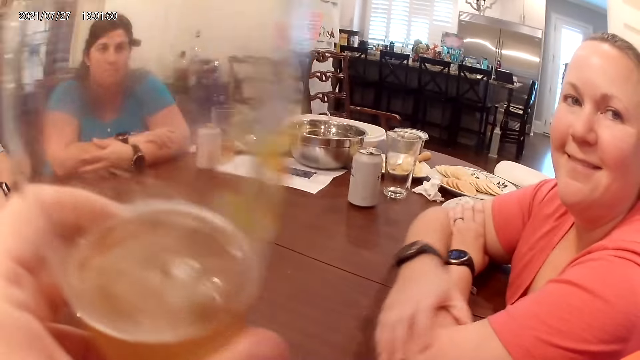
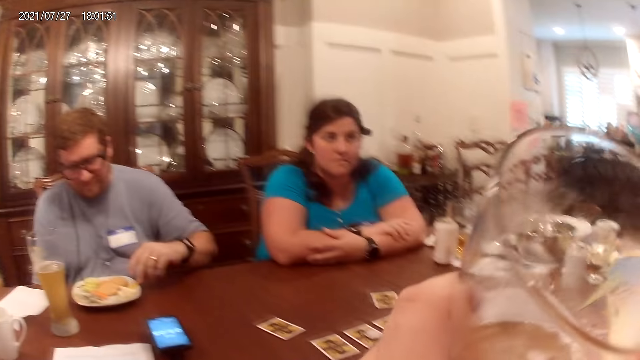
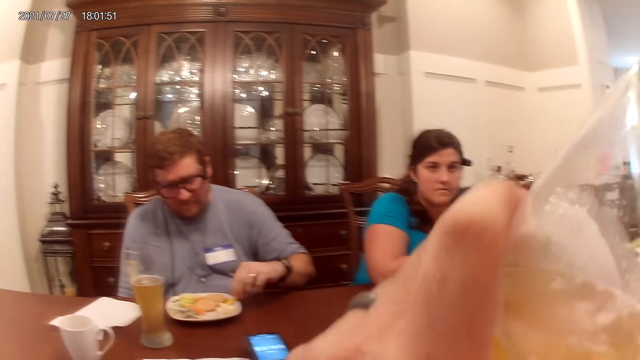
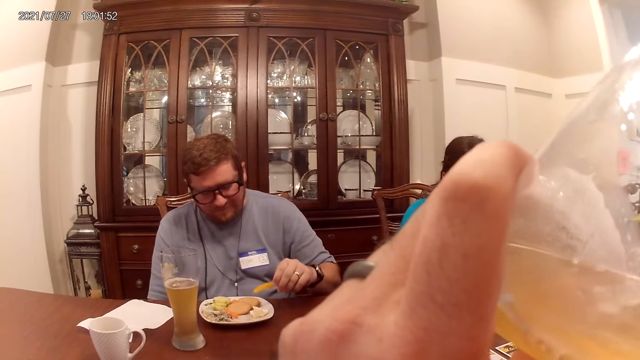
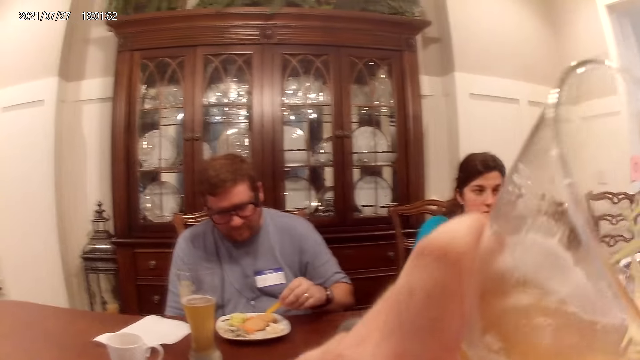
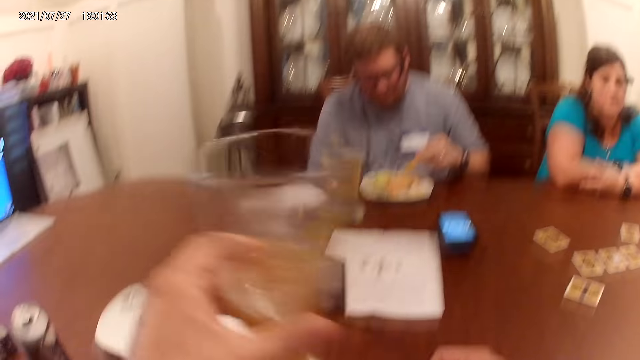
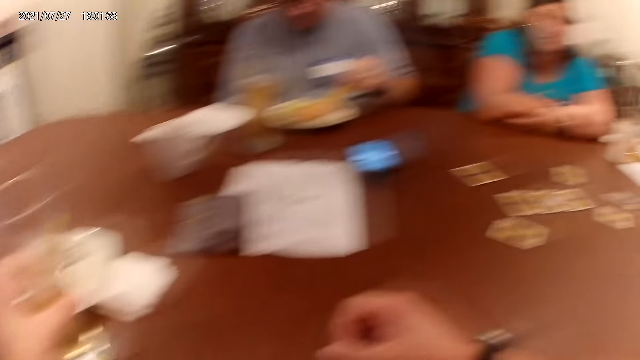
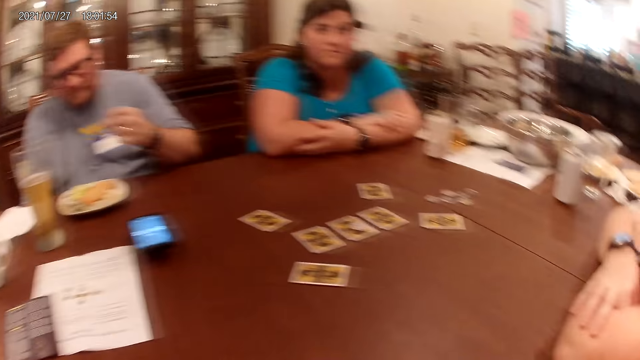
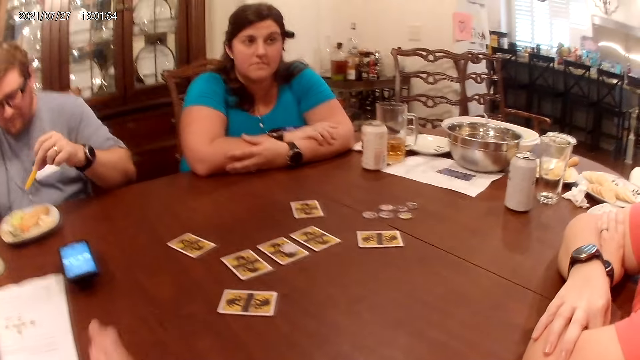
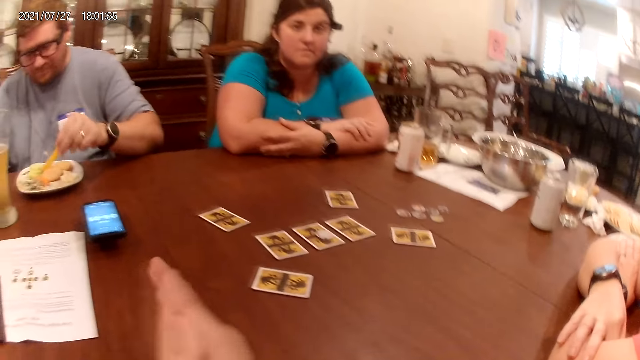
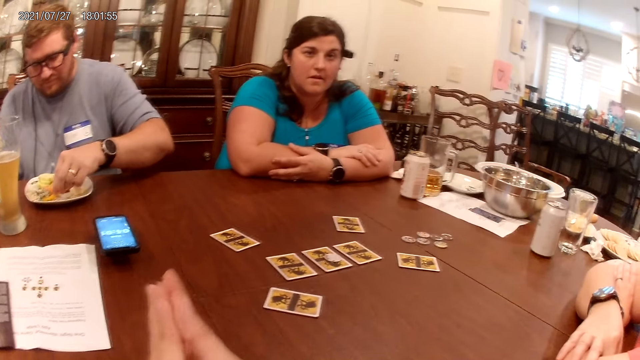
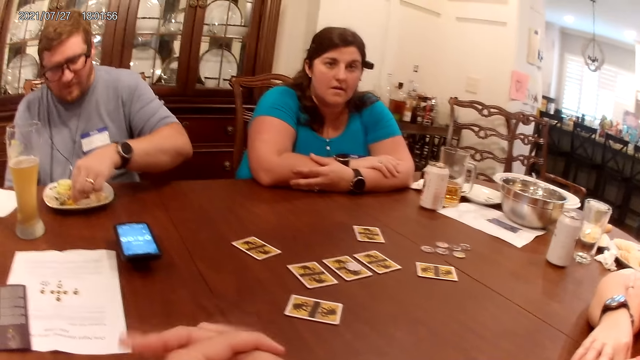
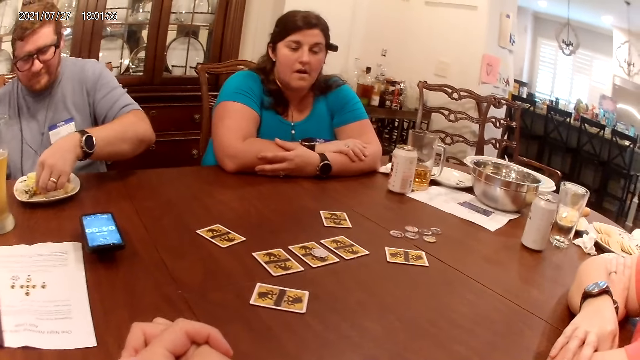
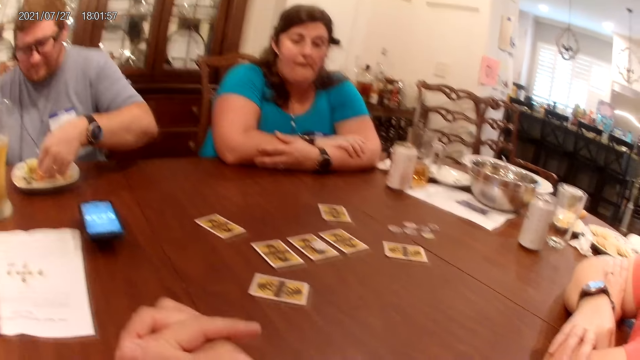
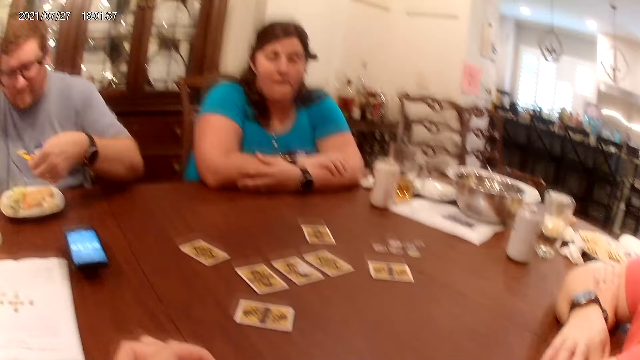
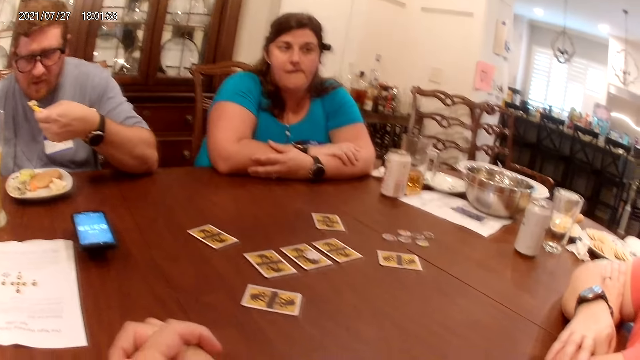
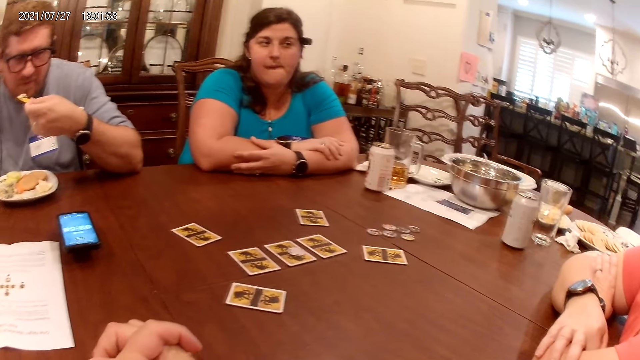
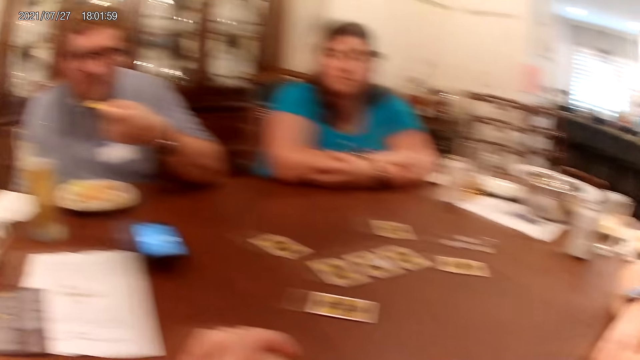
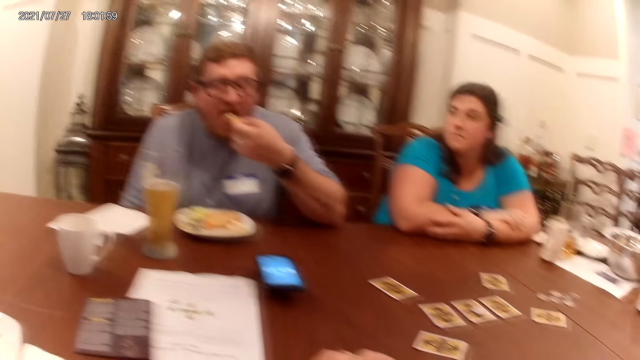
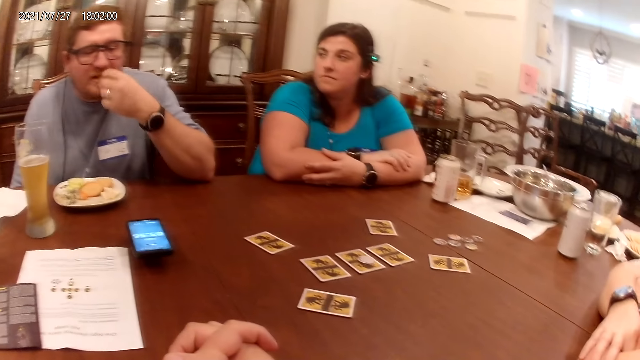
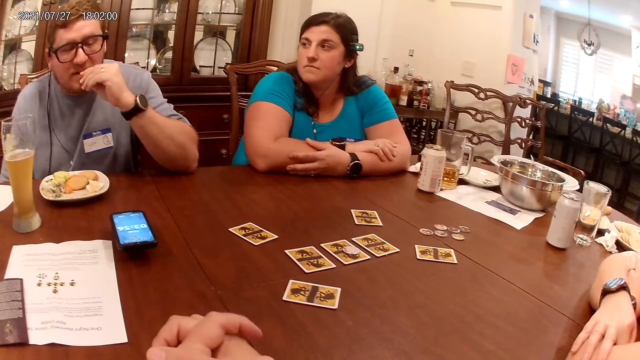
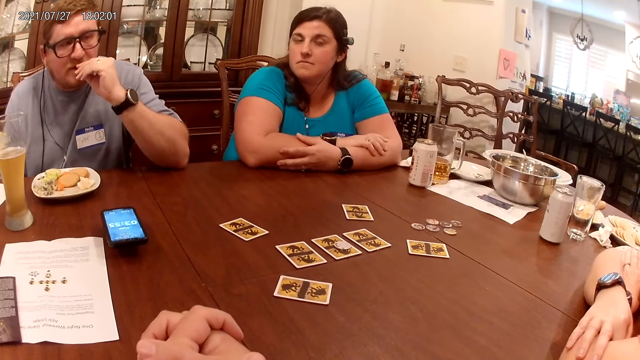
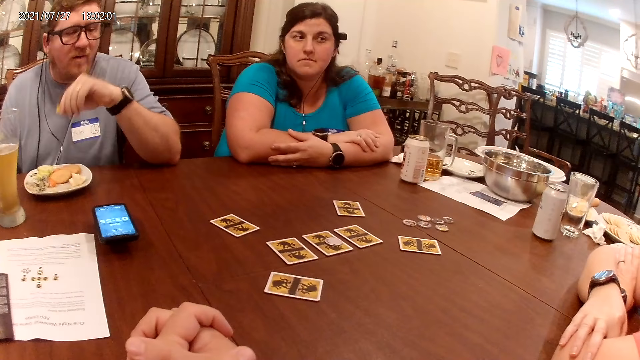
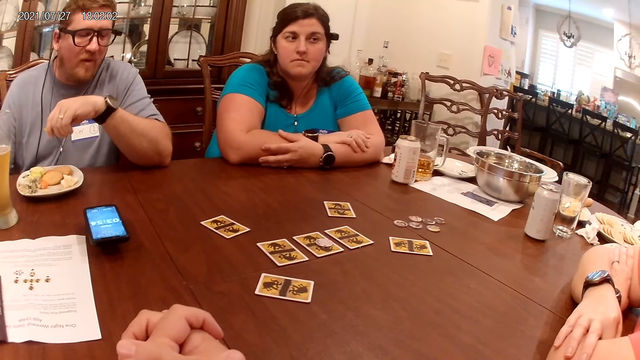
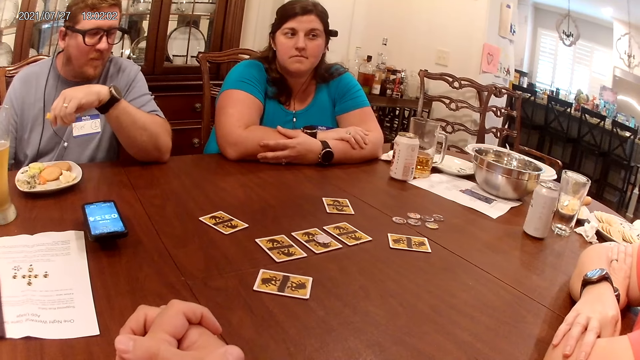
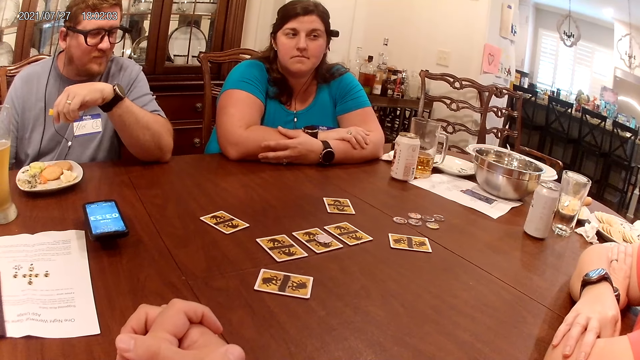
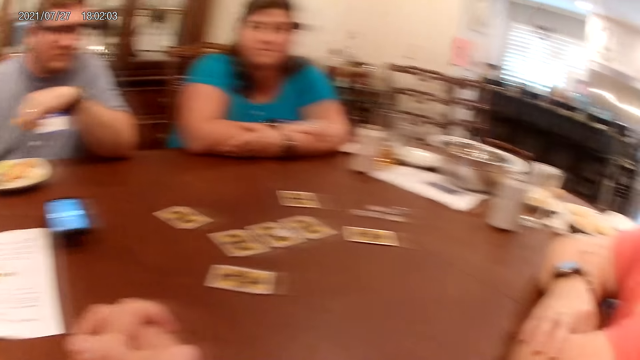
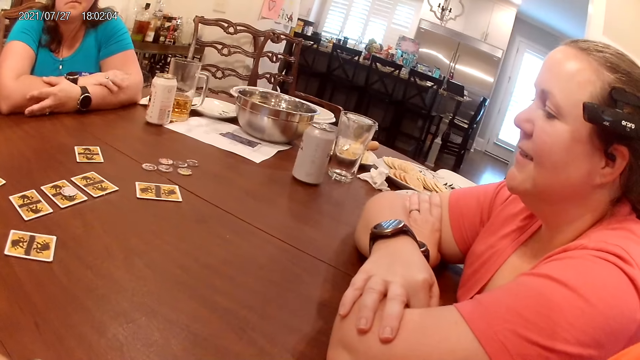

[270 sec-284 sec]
The camera wearer takes a glass of juice. He drinks beer from the glass or cup with his right hand. He puts the glass of juice on the table. He looks around and rubs hands together. A man eats yam and egg from the plate on the table with his left hand. The camera wearer closes fingers together. The man speaks to a woman, another woman, and the camera wearer at the table. The camera wearer looks around. He points the finger. He looks around.

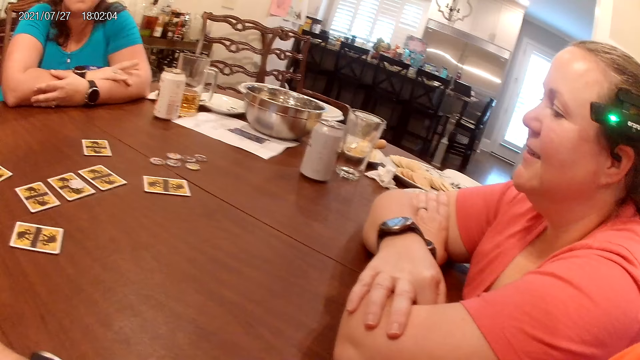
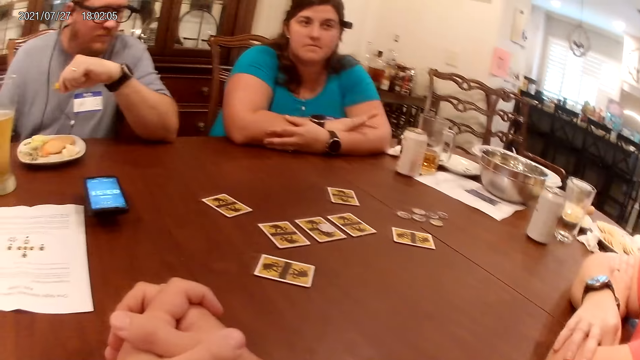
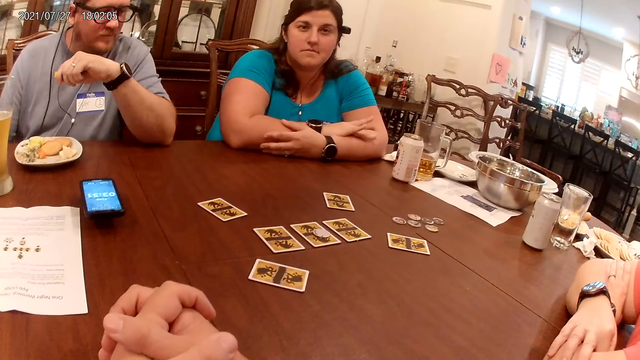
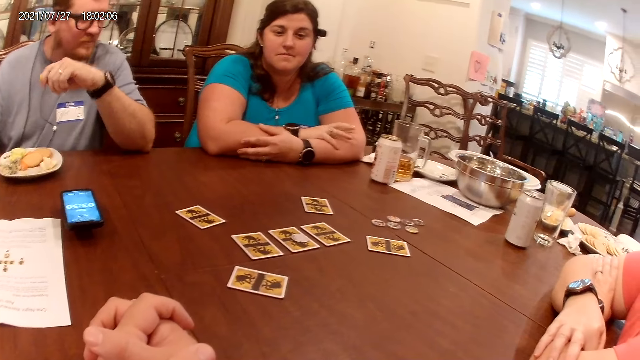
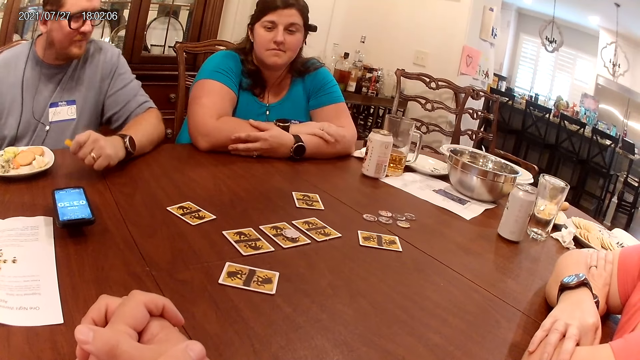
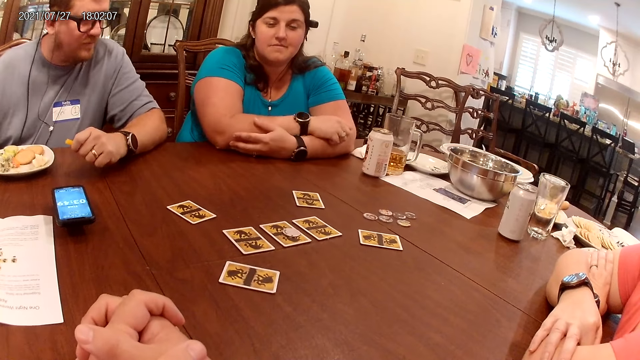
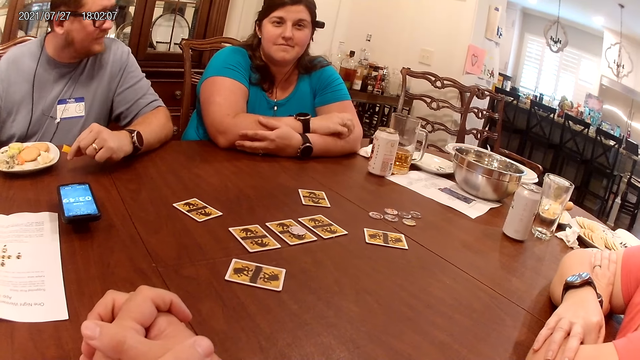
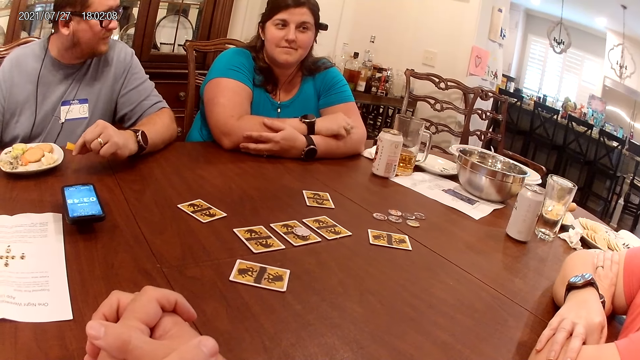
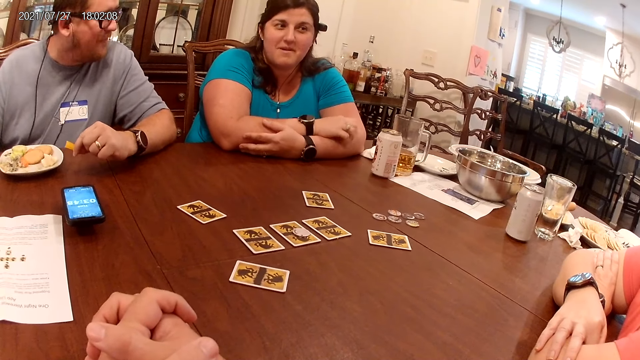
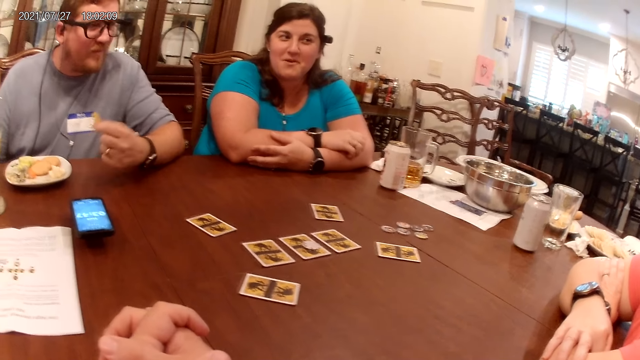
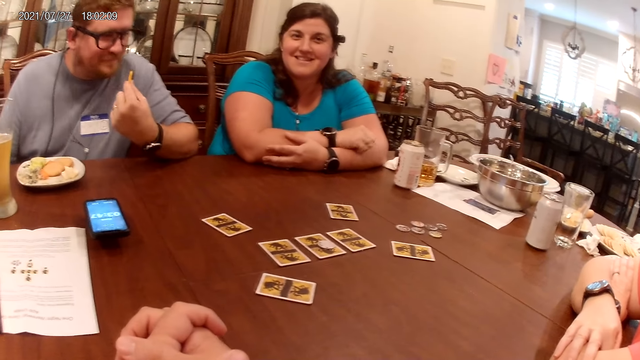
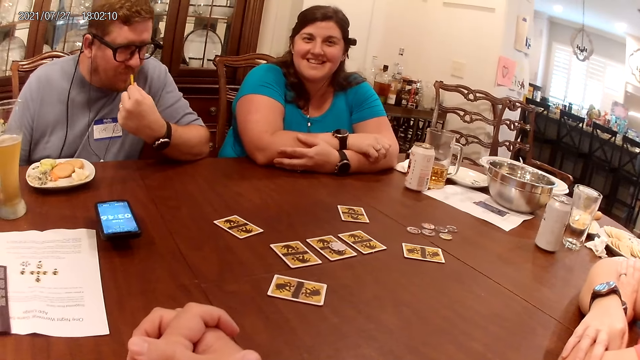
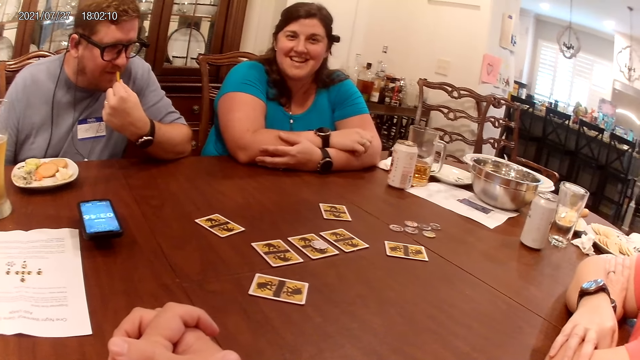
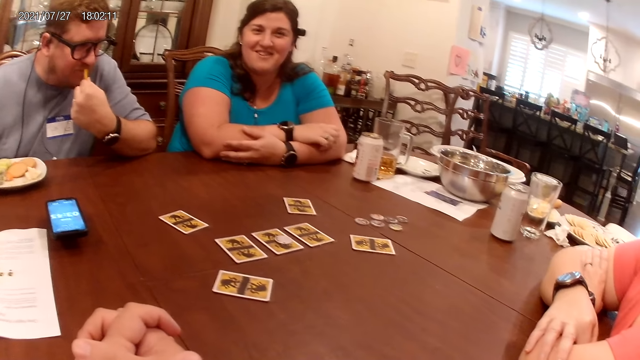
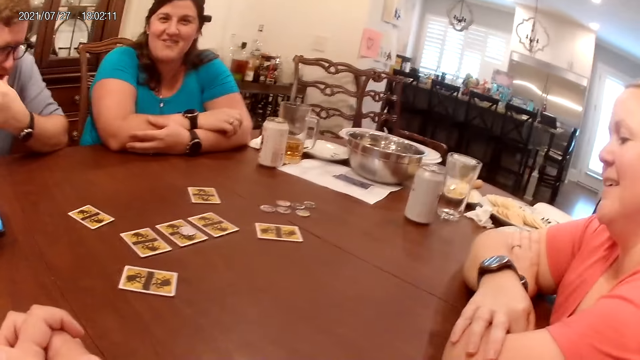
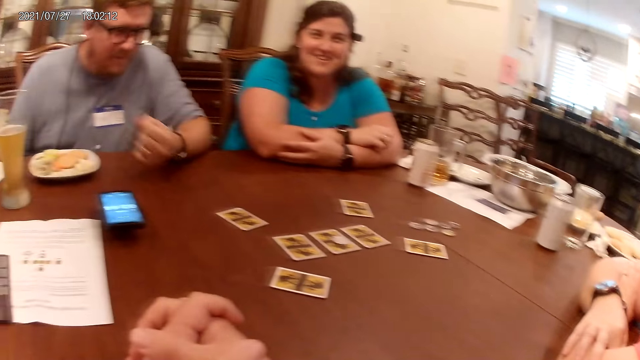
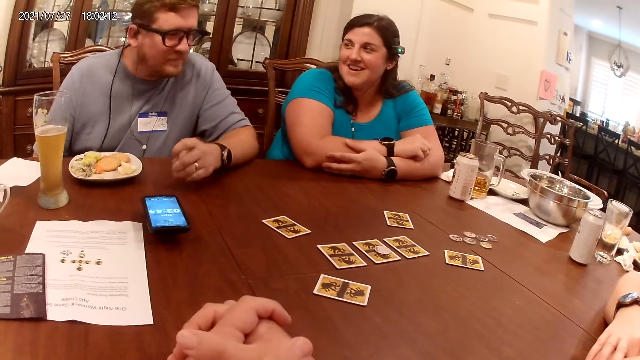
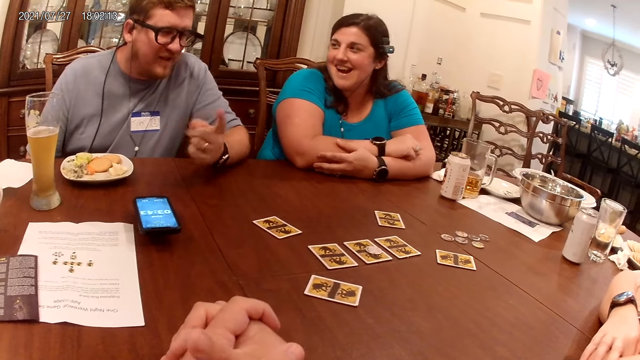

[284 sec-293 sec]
The camera wearer looks at a woman. The woman scratches her hand. She whispers to another woman. The camera wearer converses with the first woman. A man eats the food in his left hand.
